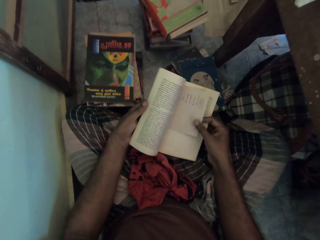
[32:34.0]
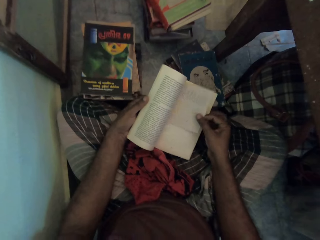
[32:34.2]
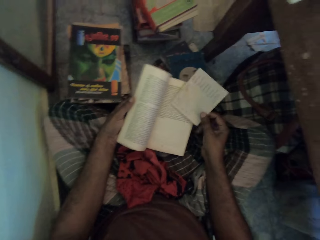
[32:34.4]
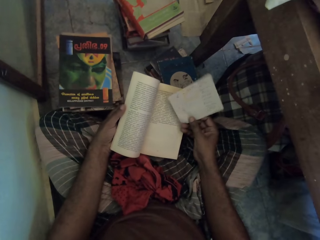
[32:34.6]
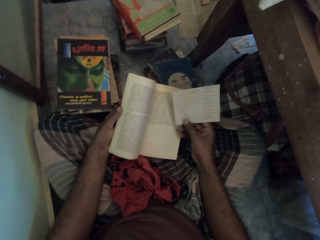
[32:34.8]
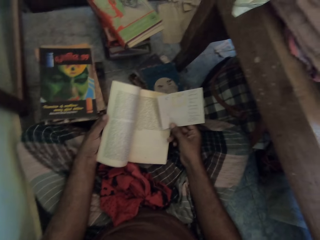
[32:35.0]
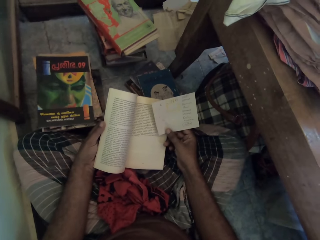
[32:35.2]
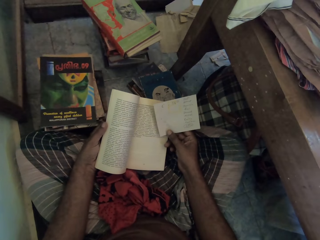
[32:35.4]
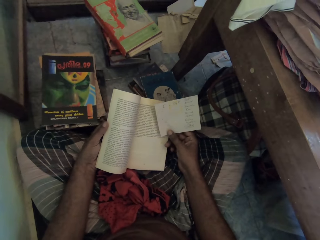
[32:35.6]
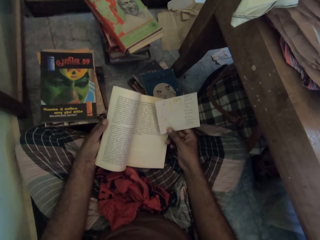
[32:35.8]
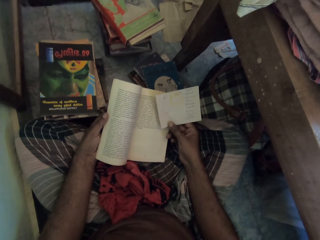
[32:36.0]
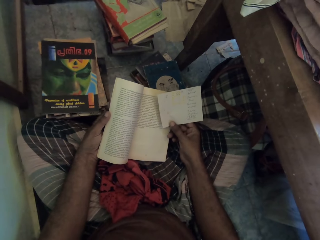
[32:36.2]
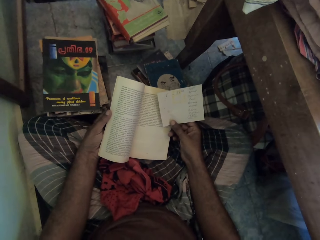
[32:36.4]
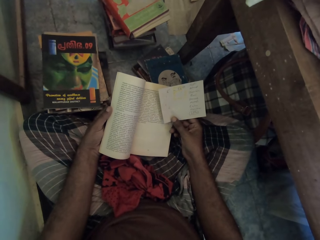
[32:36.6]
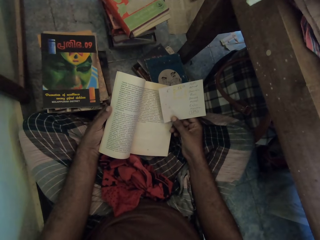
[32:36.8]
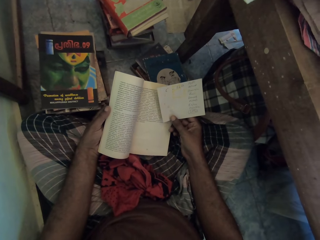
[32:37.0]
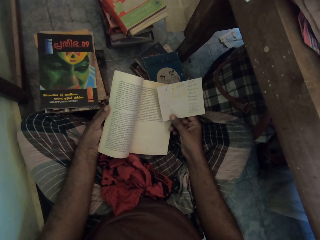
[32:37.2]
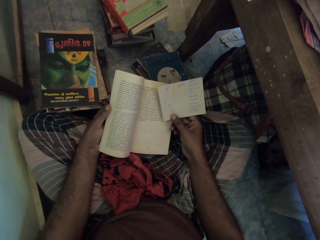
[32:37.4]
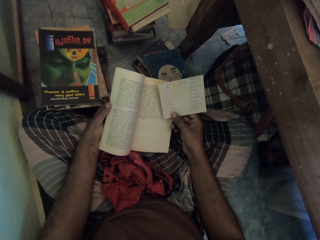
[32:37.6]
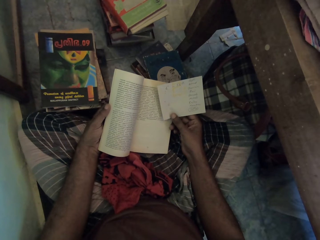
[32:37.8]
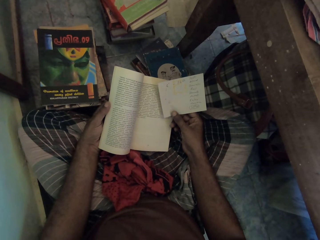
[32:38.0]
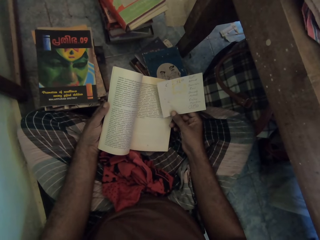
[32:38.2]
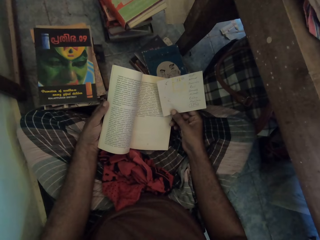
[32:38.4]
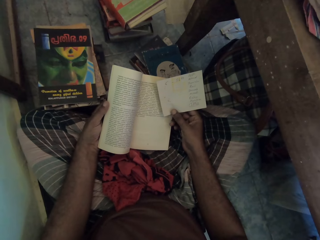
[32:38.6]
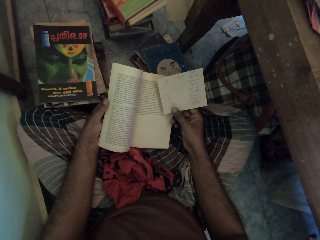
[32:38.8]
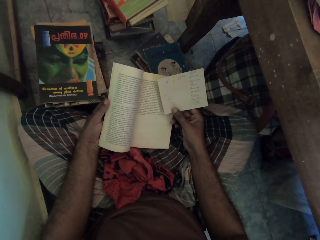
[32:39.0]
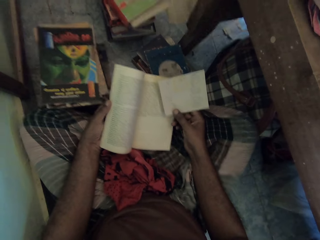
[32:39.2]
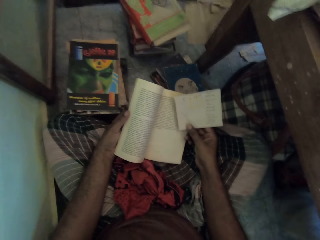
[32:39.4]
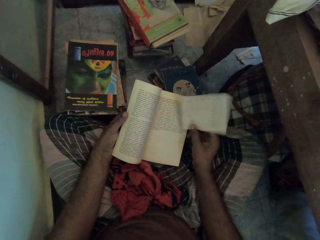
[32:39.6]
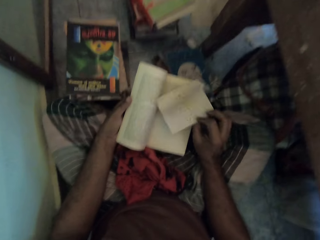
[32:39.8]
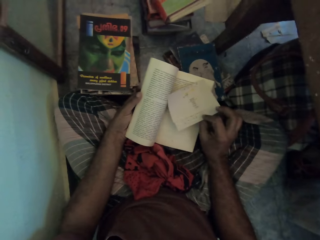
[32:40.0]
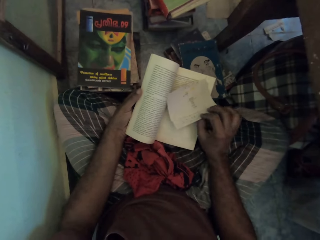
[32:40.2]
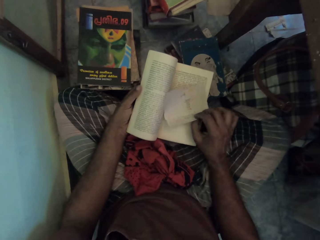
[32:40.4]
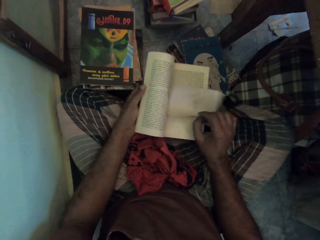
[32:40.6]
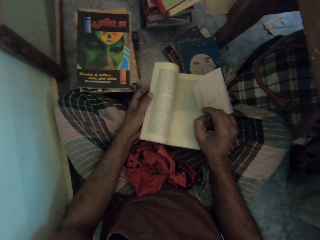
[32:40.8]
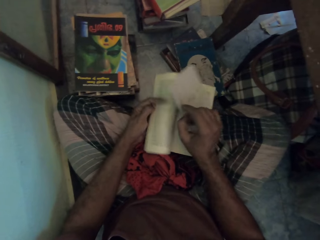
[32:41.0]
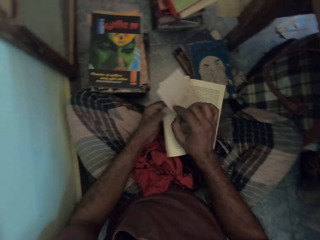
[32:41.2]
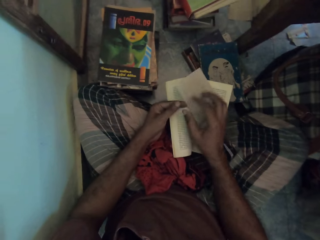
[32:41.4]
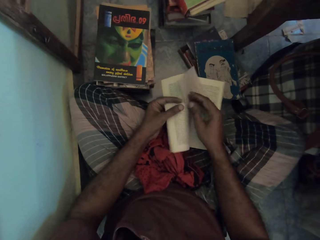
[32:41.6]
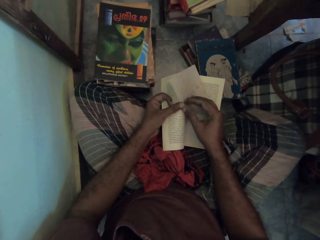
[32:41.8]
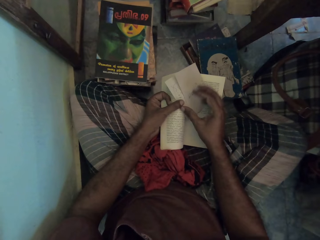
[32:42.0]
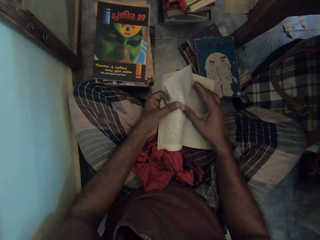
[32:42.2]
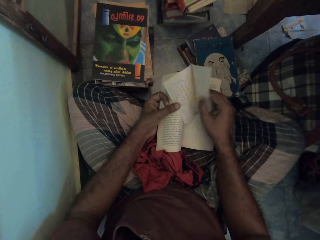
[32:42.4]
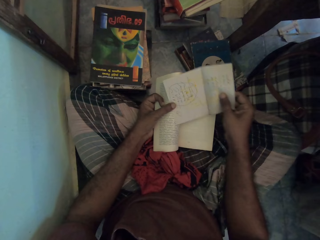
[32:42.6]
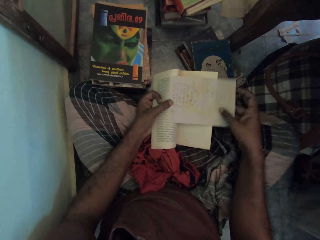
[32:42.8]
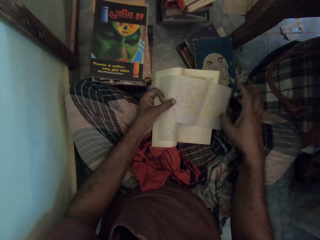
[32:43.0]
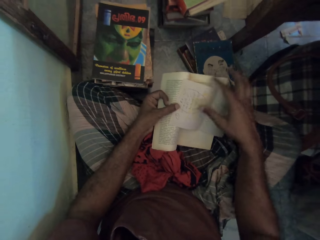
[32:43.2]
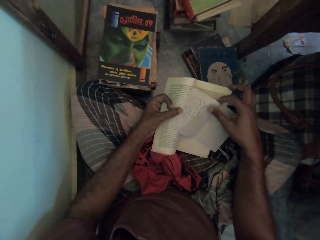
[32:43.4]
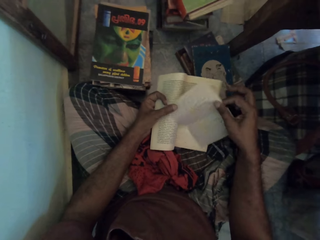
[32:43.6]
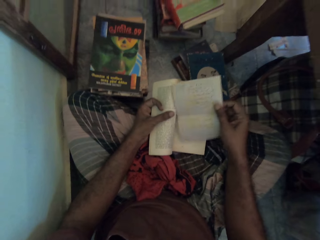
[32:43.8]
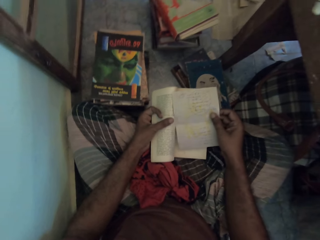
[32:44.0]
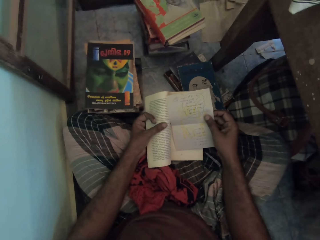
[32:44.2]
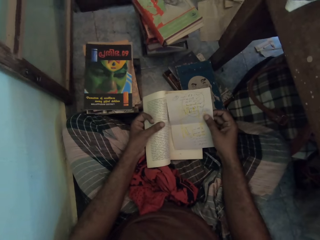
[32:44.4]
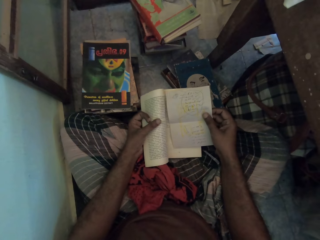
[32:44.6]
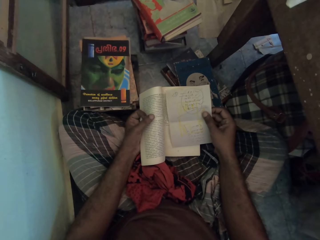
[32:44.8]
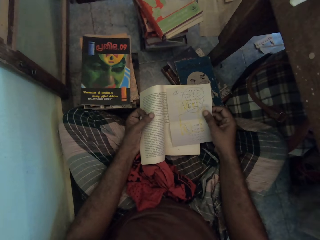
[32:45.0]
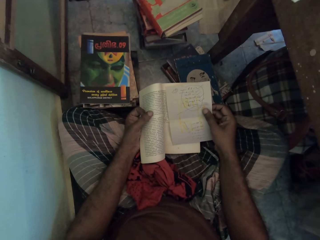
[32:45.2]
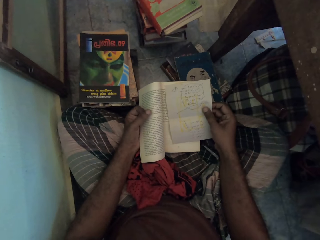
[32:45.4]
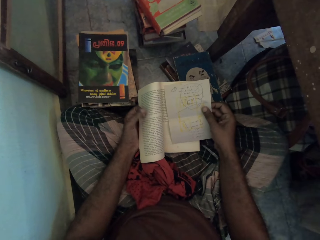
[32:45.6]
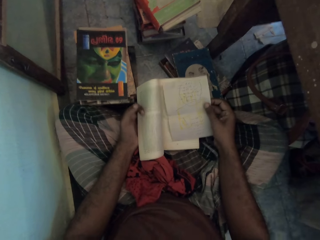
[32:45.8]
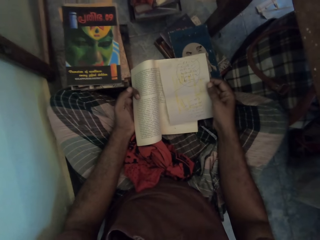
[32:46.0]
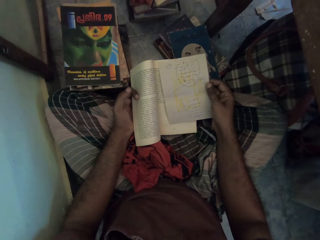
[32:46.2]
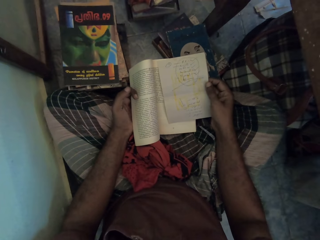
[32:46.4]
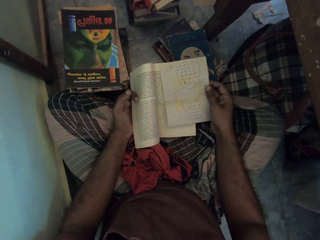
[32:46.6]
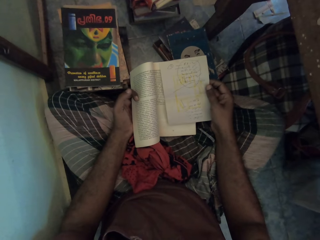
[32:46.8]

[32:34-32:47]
The camera wearer takes a piece of paper from the book with the right hand. They read the paper. They flip the paper on the right hand. They hold the piece of paper with both hands. They open the piece of paper with the right hand. They hold the paper with the right hand. They read the paper.

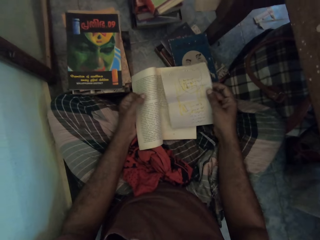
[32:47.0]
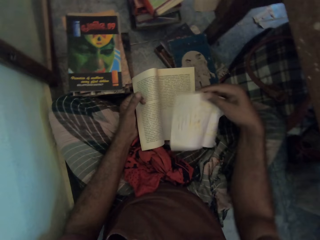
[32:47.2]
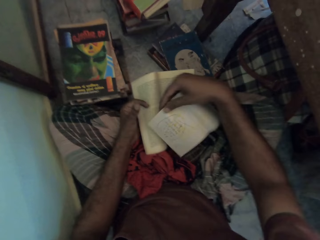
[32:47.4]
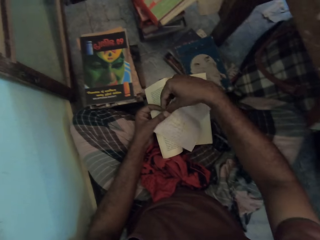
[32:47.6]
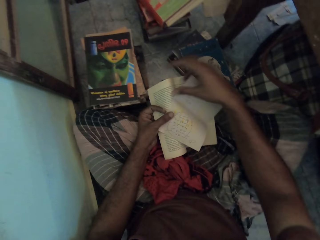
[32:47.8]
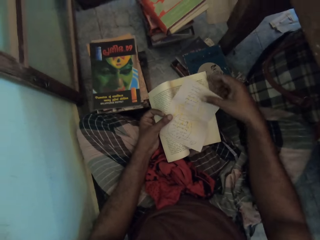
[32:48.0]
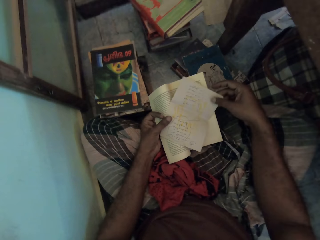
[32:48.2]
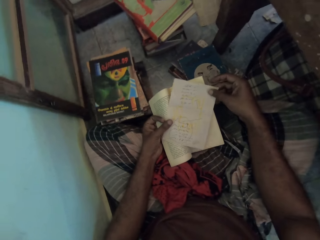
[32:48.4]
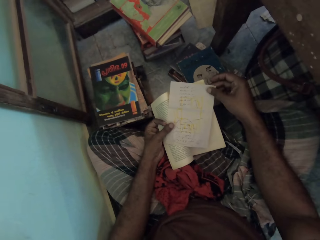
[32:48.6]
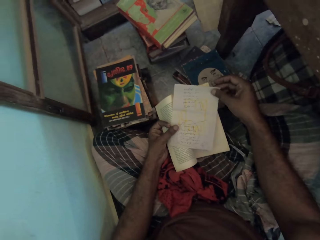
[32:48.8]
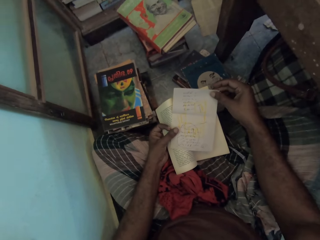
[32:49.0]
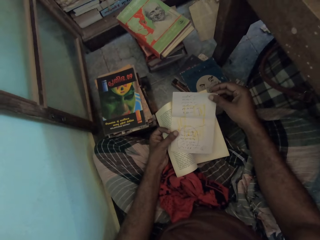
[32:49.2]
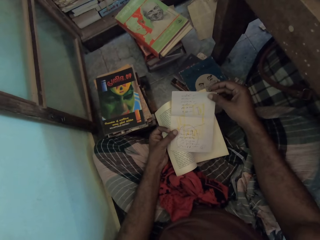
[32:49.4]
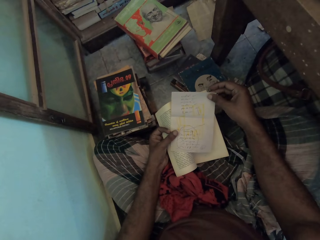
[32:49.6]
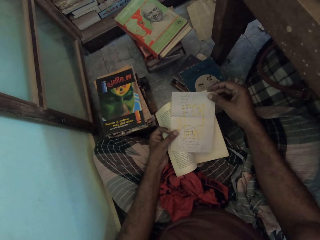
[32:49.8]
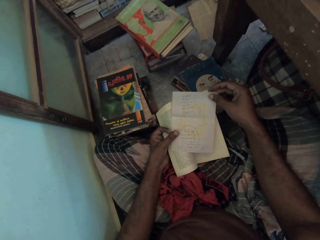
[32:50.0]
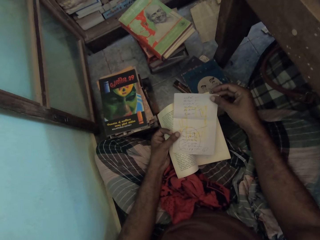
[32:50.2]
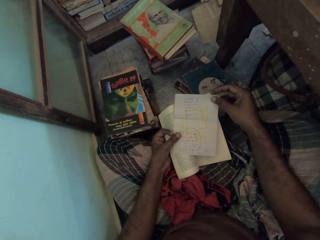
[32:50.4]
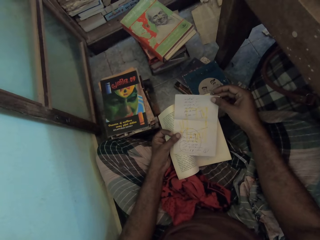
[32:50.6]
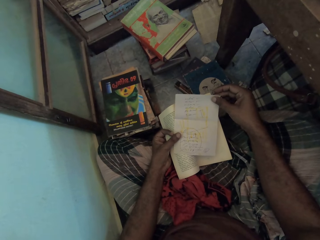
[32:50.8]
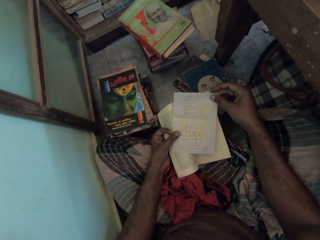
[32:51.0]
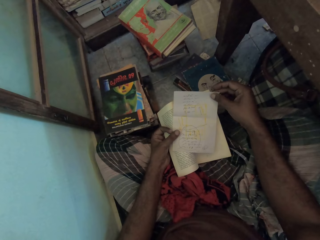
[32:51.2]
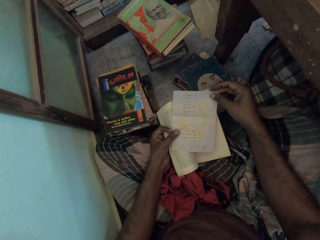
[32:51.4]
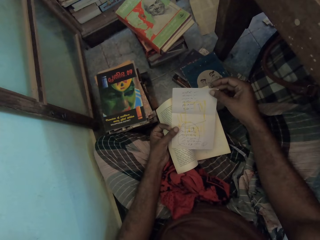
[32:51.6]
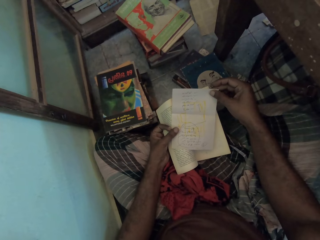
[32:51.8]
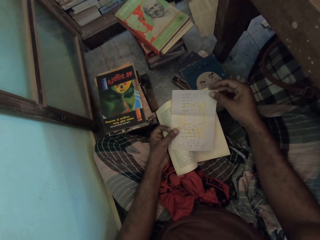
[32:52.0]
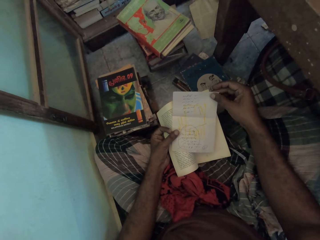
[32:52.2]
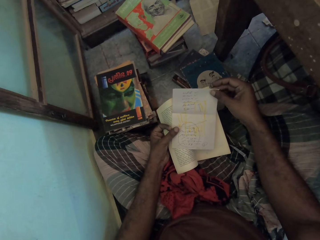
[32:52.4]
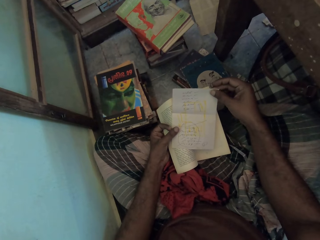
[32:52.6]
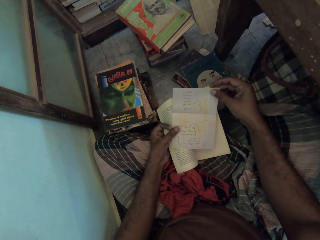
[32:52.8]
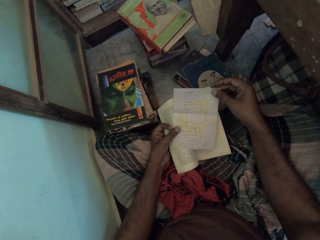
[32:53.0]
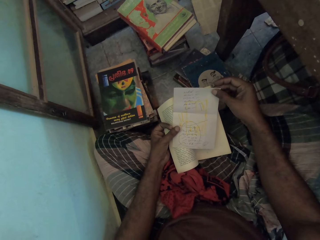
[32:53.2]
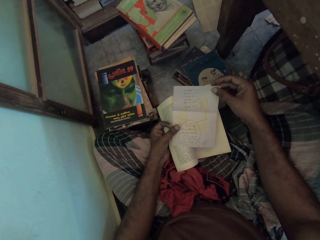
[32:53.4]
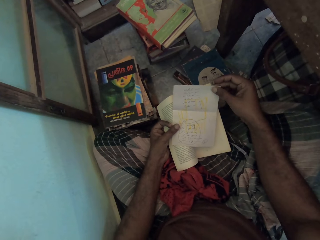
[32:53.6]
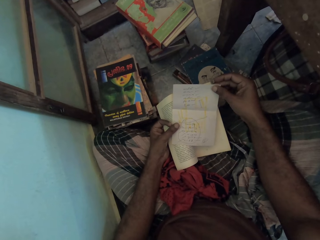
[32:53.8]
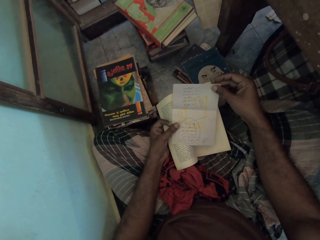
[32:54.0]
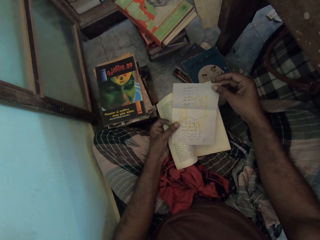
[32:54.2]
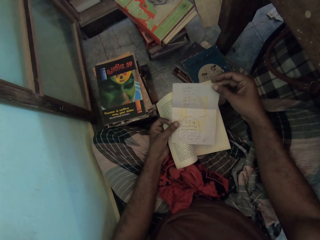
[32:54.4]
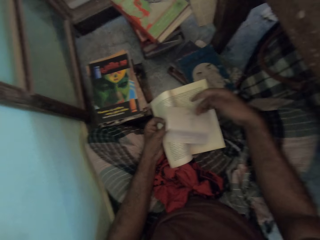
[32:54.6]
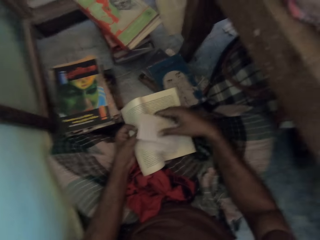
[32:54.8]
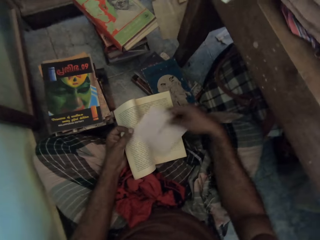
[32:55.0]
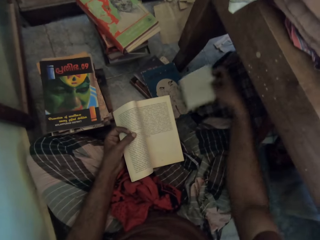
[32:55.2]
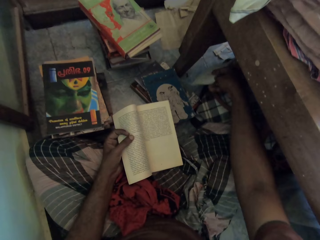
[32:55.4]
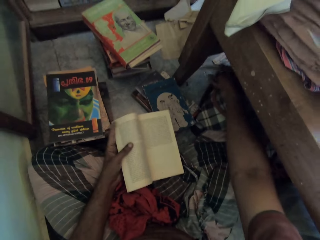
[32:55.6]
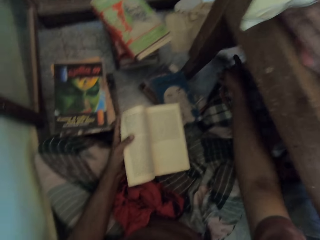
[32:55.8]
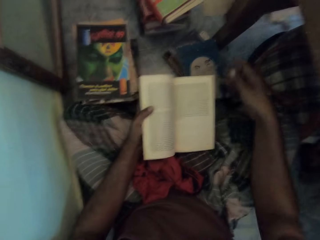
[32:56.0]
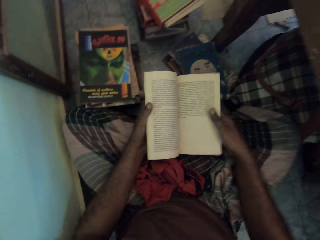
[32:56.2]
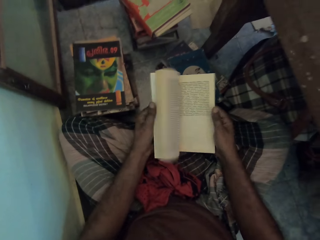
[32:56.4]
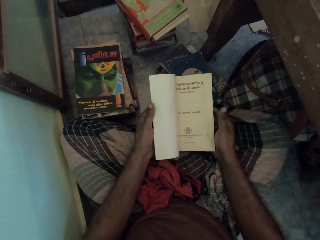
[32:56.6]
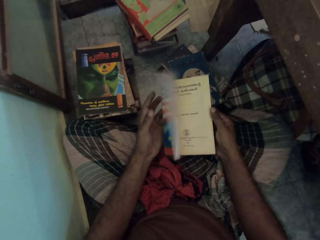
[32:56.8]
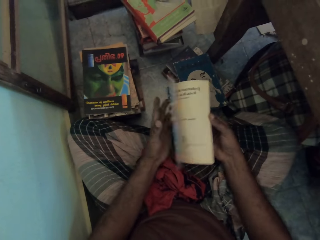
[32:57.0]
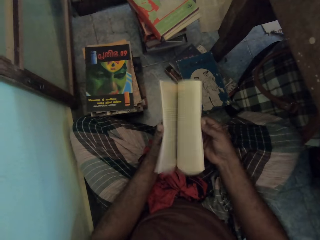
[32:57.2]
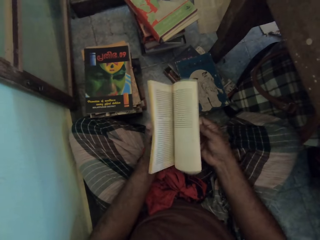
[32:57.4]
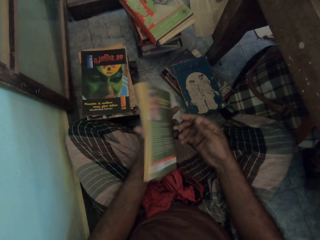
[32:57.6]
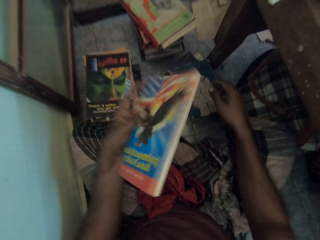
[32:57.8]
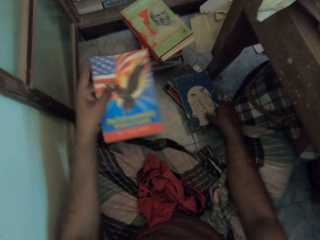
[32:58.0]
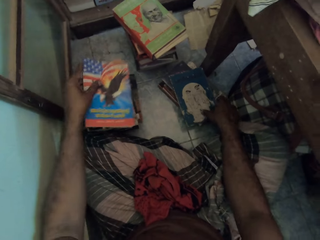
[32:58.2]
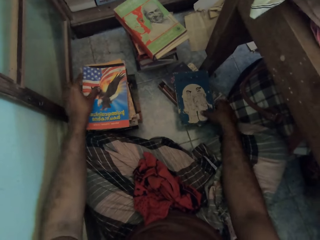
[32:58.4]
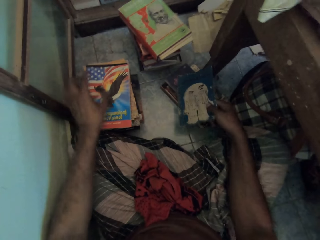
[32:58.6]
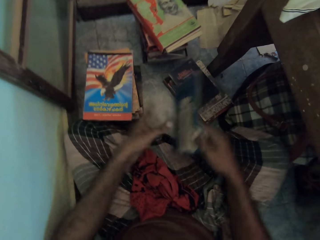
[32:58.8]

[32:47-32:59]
The camera wearer flips the paper. They hold the paper with both hands. They read the paper. They fold the paper. They throw the piece of paper with the right hand on the floor. They hold the book with both hands. They flip pages with the right hand. They drop the book on the heap of books on the floor.
